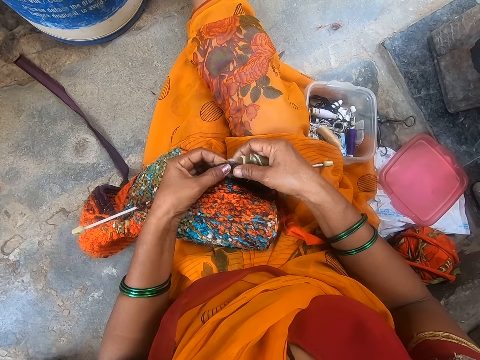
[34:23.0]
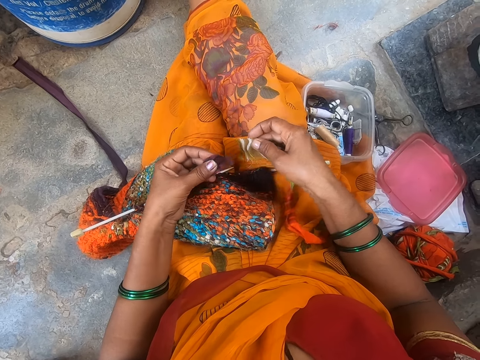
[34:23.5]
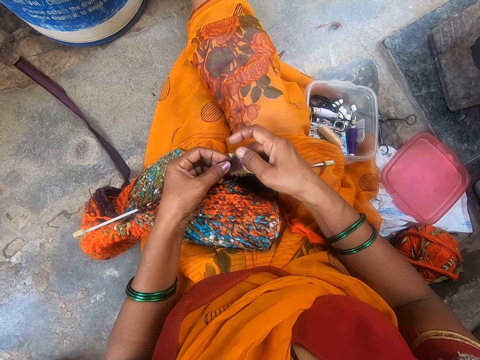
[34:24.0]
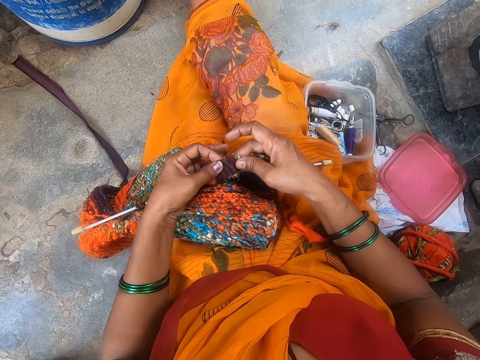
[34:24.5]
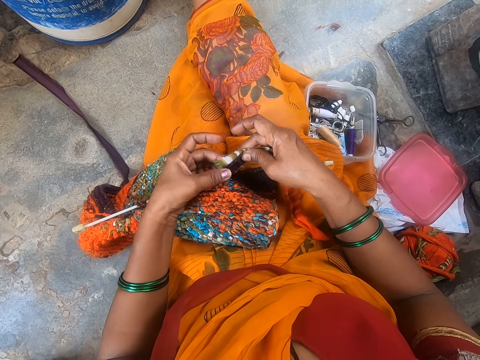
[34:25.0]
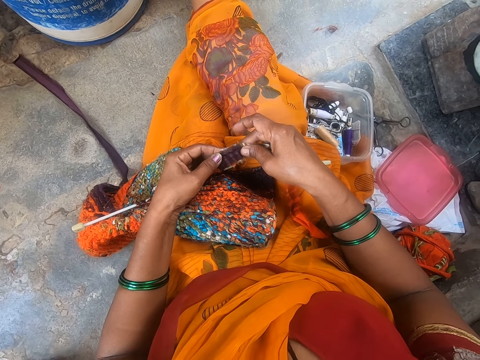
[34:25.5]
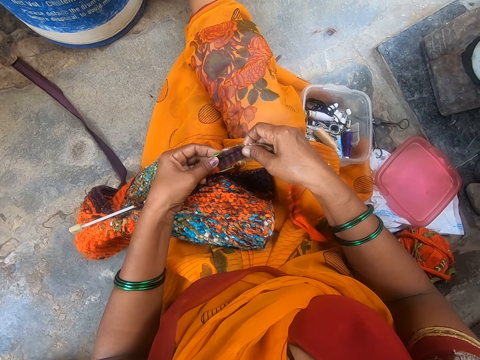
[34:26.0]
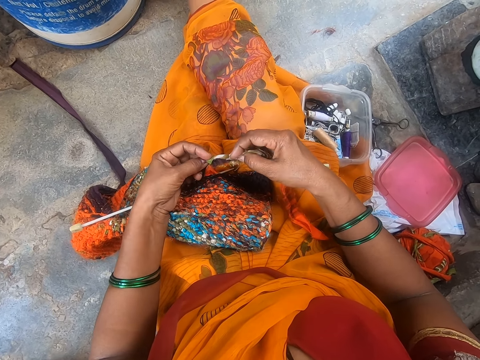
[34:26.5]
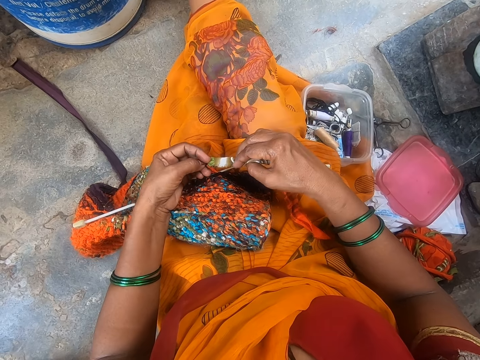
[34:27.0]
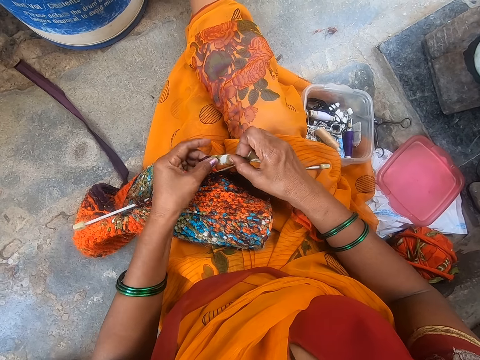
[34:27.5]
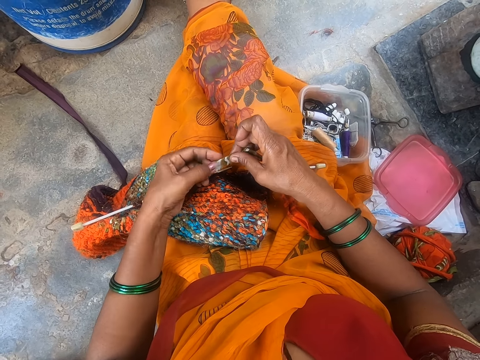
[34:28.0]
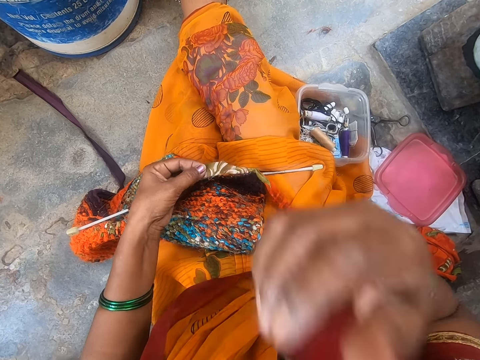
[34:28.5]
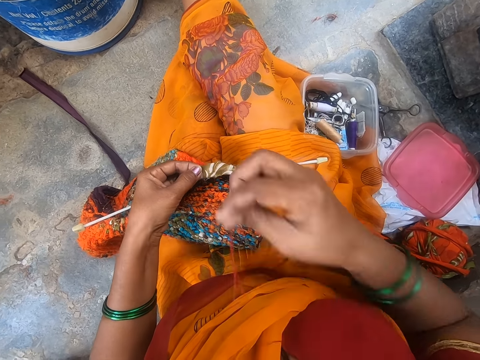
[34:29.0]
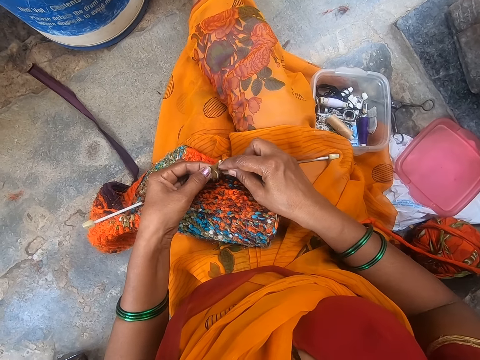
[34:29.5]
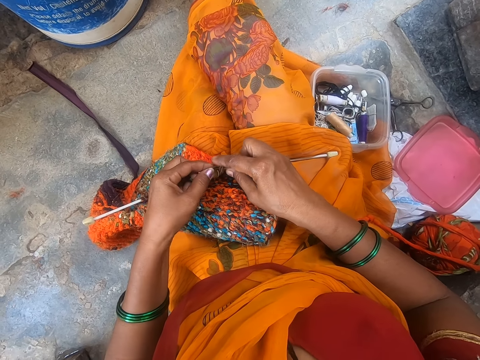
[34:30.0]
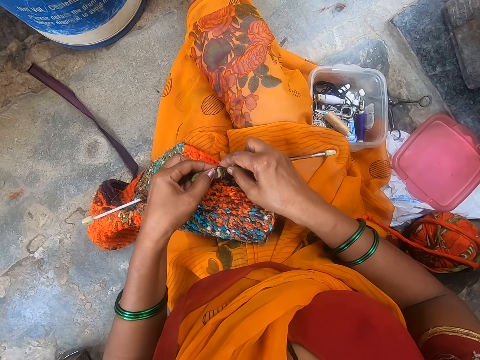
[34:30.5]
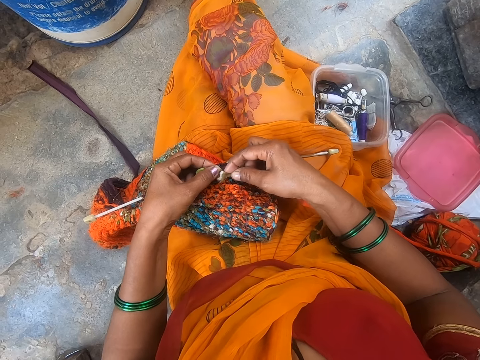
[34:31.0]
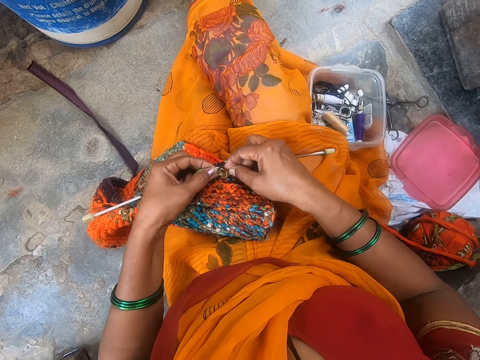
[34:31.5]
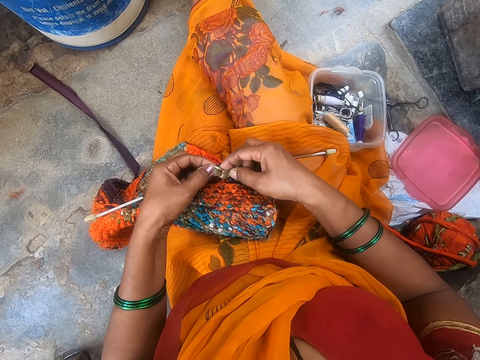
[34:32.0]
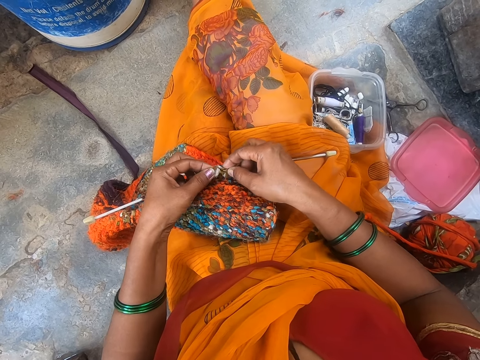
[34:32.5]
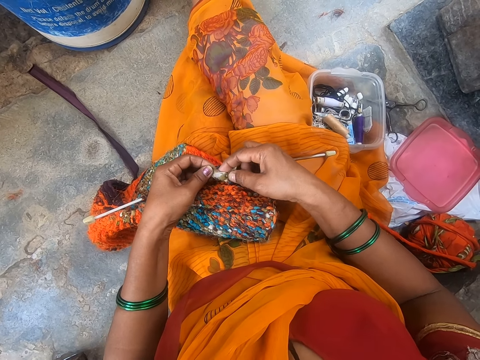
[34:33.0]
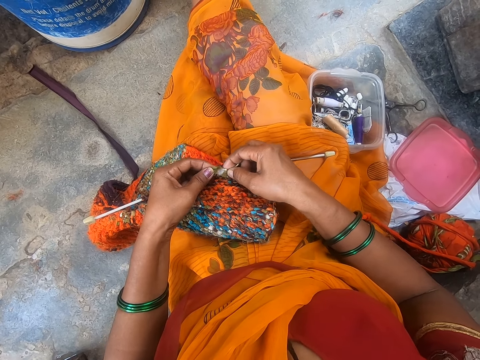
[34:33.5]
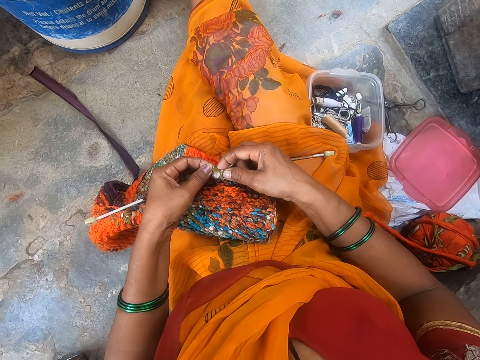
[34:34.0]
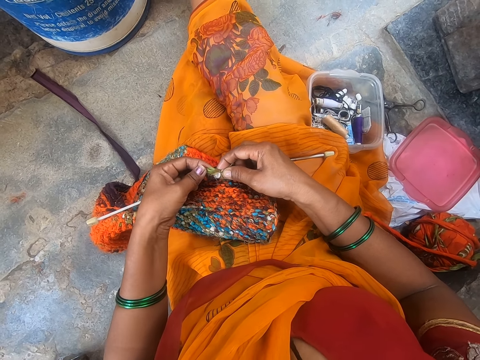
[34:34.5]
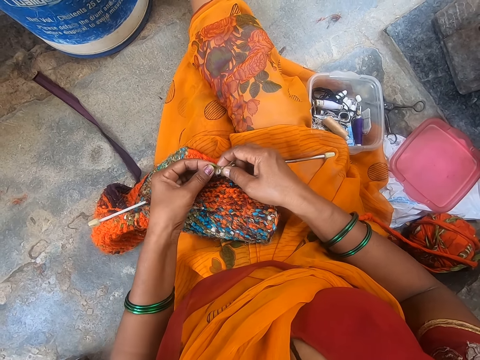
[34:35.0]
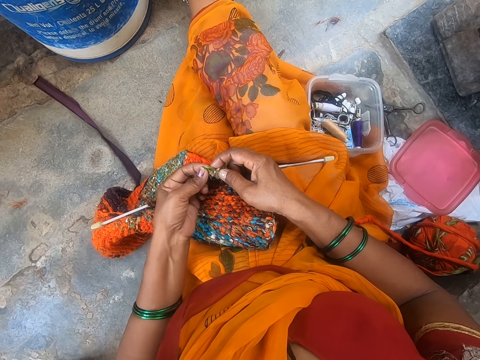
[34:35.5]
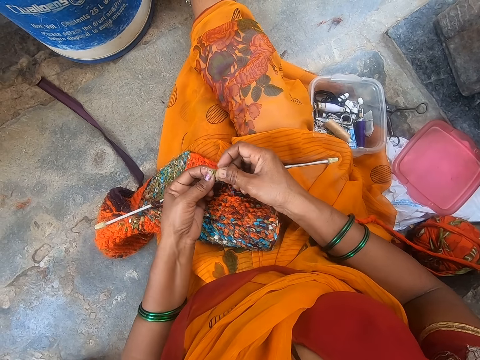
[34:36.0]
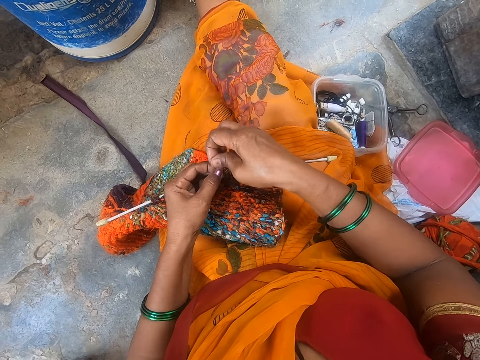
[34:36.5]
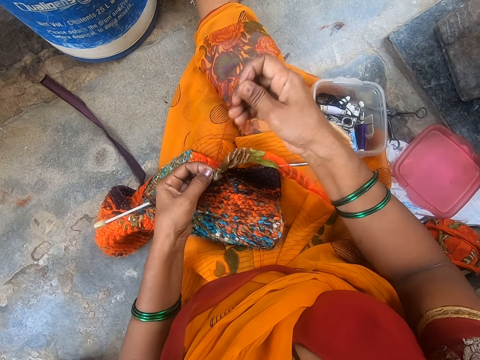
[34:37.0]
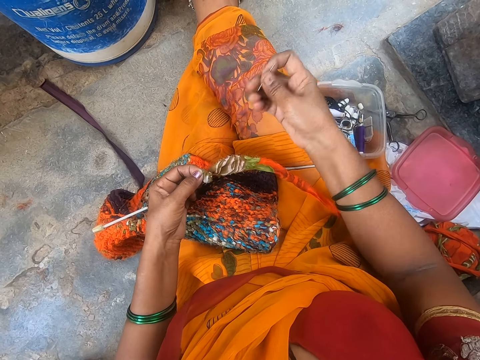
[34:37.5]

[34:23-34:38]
The camera wearer folds the yarn. They take the needle on the lips. They sew the yarn.

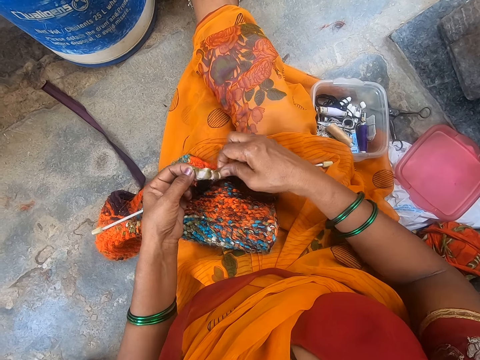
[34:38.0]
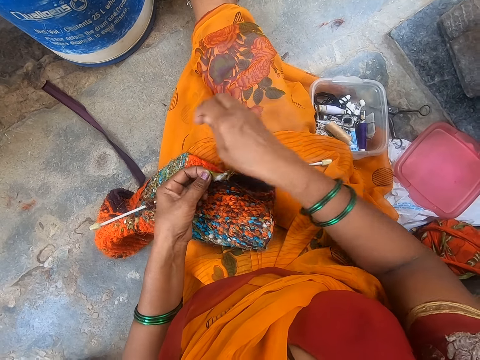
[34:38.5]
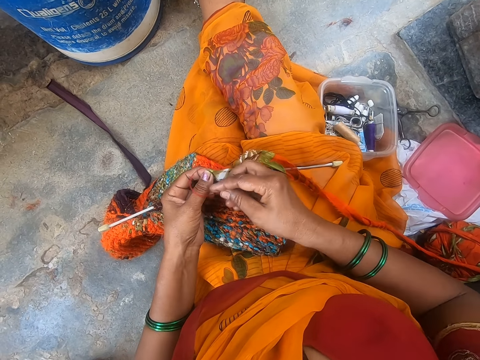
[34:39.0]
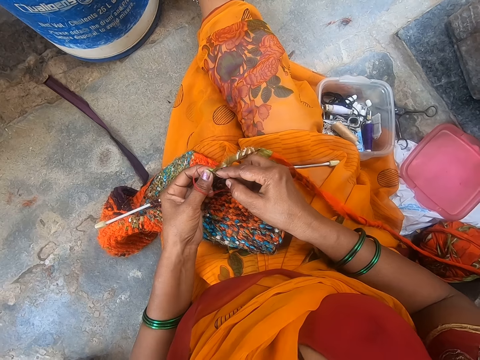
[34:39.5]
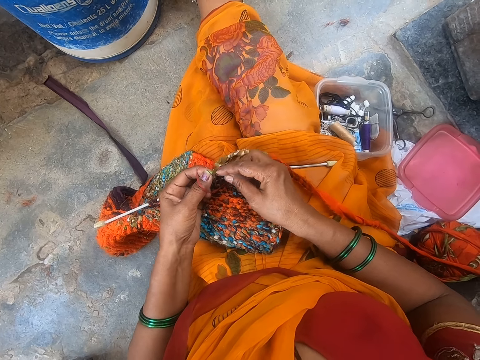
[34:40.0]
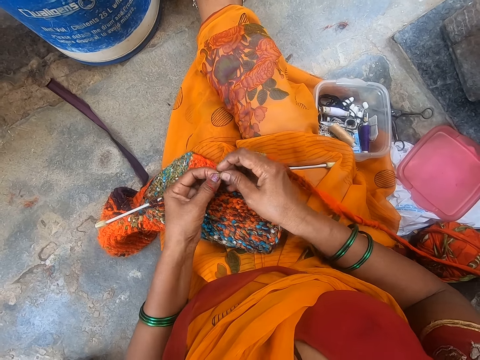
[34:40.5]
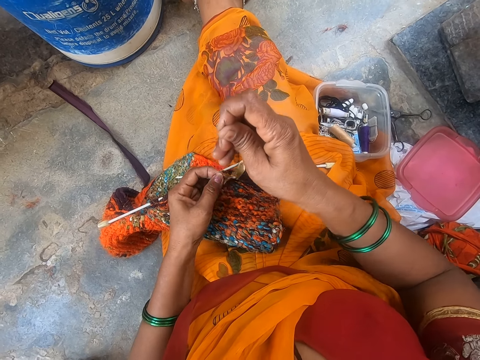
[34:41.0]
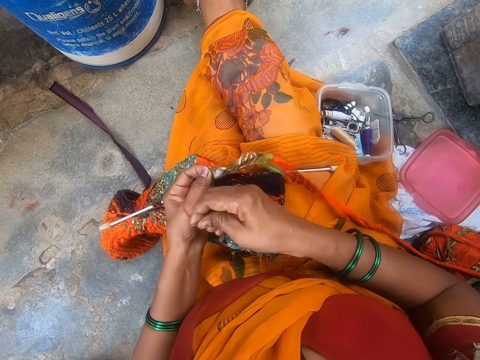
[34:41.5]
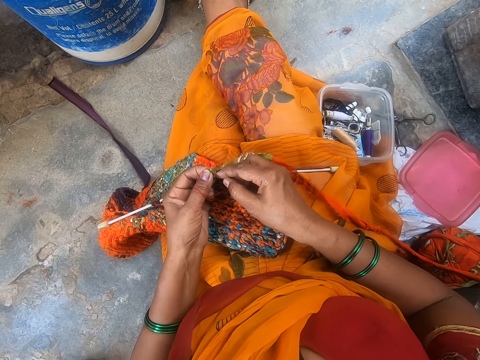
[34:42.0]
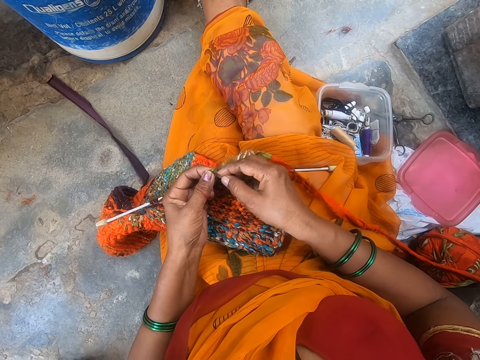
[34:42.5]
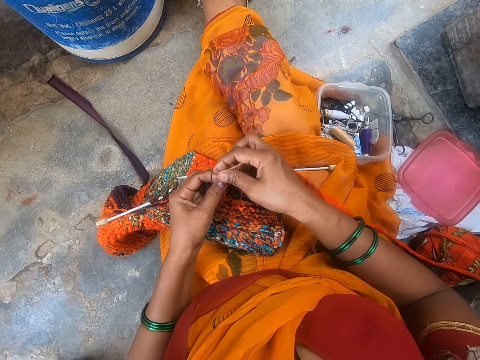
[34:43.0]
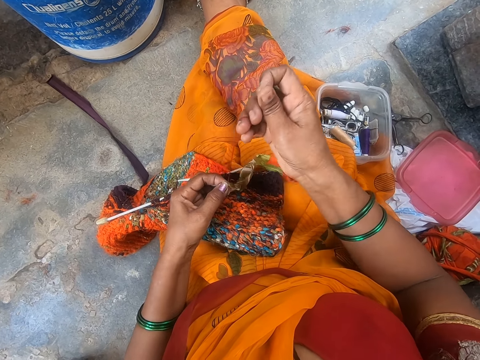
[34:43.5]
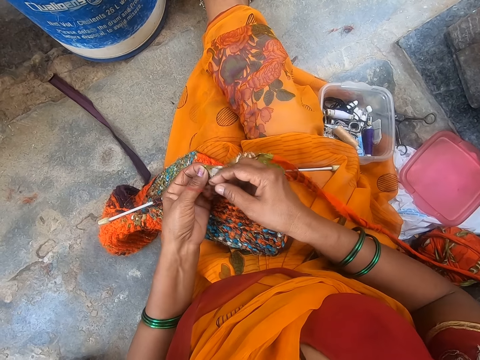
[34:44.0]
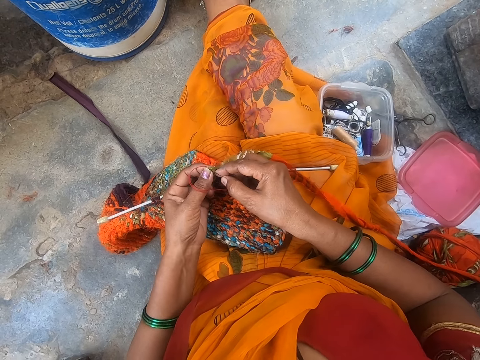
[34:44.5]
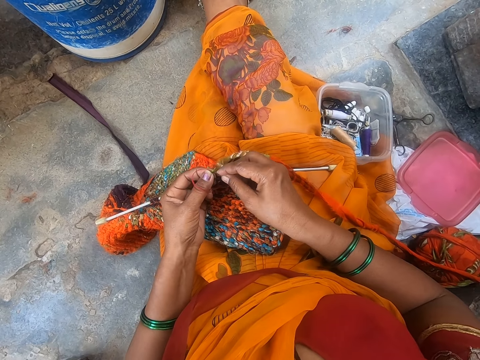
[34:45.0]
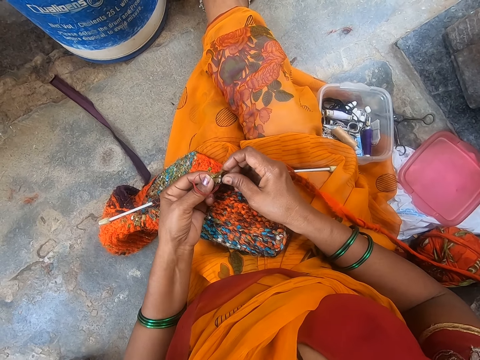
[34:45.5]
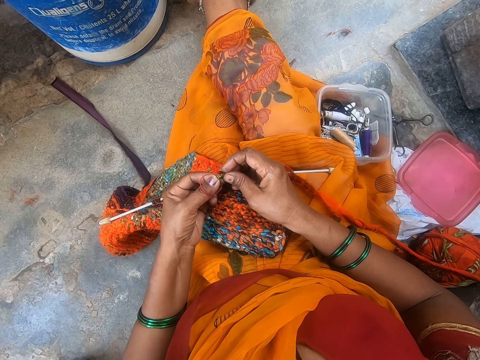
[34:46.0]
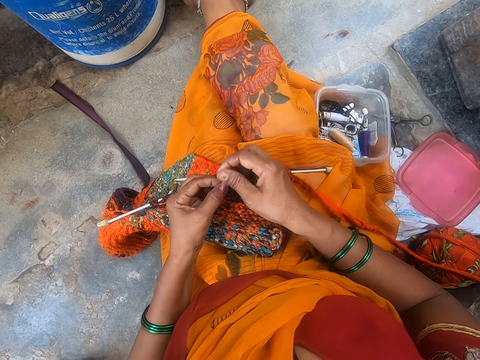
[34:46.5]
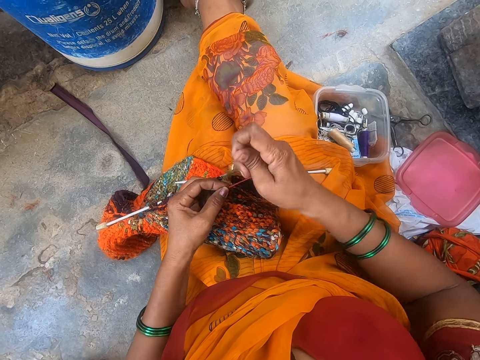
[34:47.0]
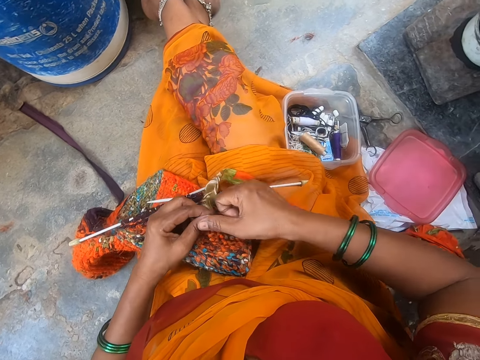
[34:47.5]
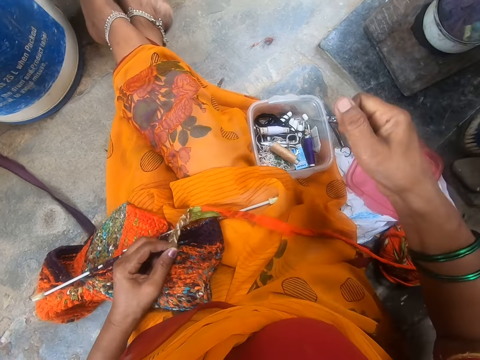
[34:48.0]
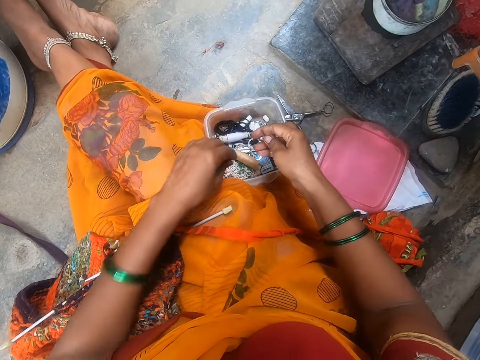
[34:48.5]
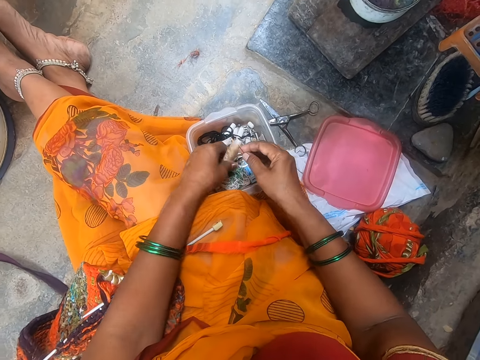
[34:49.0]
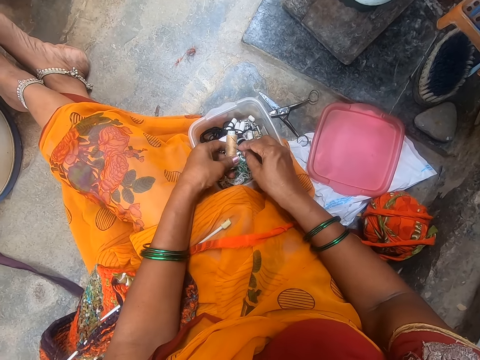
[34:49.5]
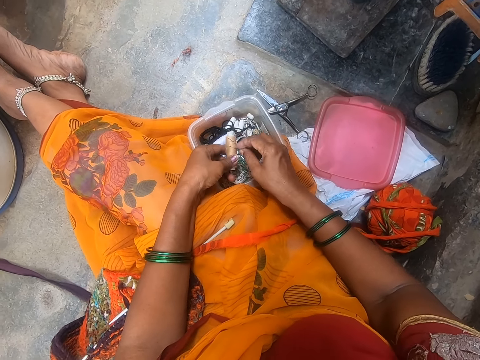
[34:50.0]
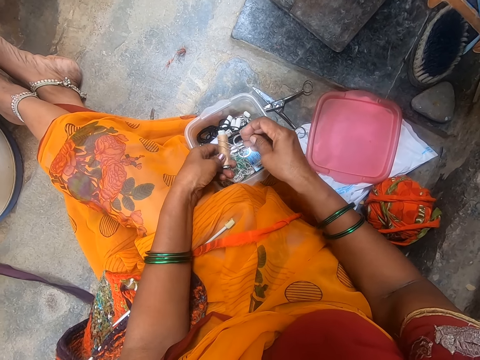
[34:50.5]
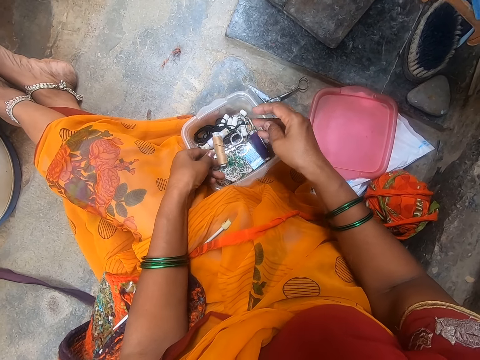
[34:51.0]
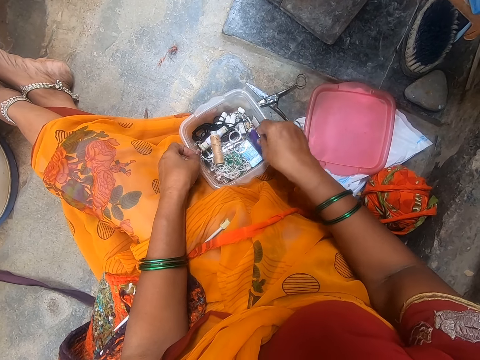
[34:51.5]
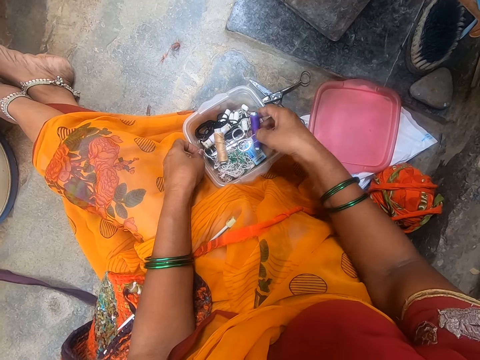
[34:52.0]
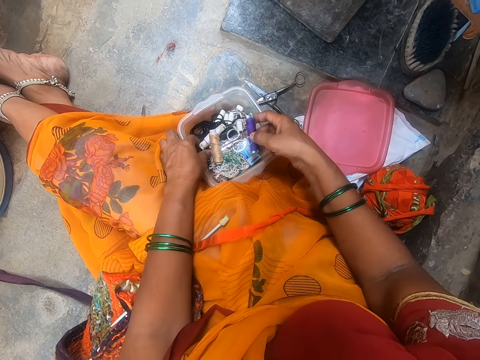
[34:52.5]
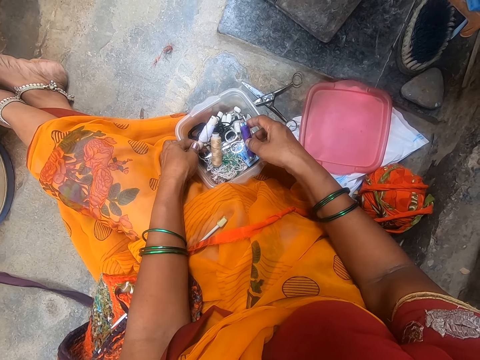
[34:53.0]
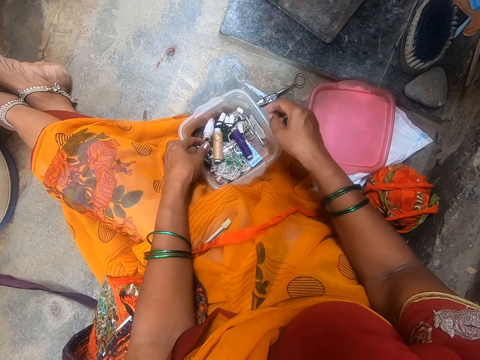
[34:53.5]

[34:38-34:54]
The camera wearer cuts the yarn. They return the needle in the container. They look around.
